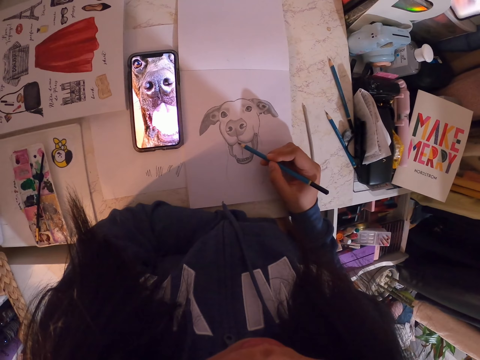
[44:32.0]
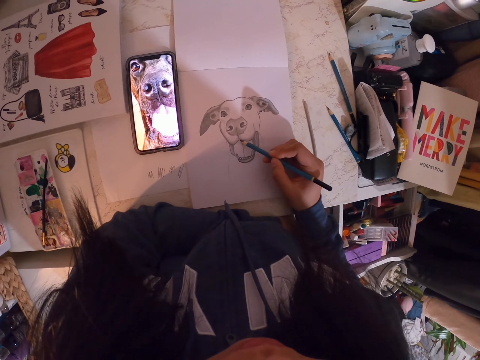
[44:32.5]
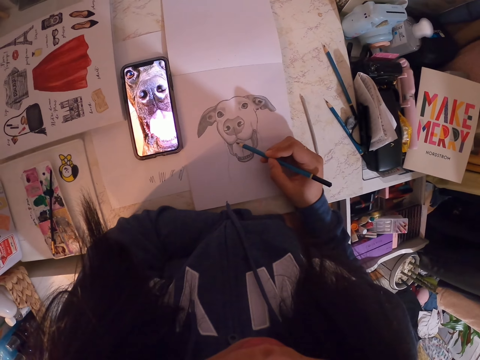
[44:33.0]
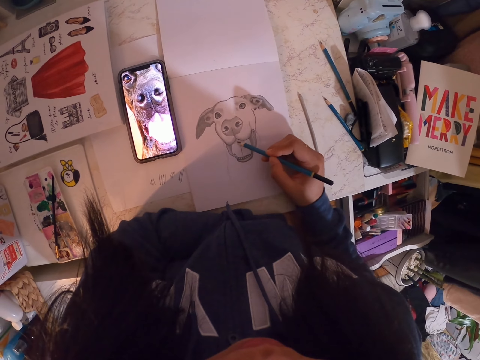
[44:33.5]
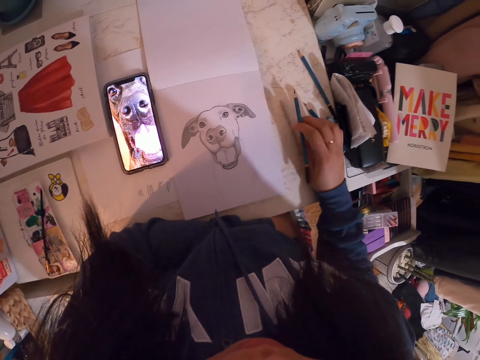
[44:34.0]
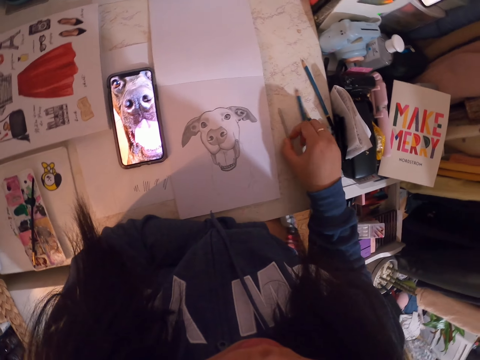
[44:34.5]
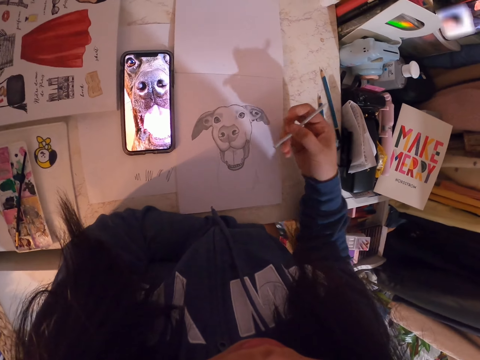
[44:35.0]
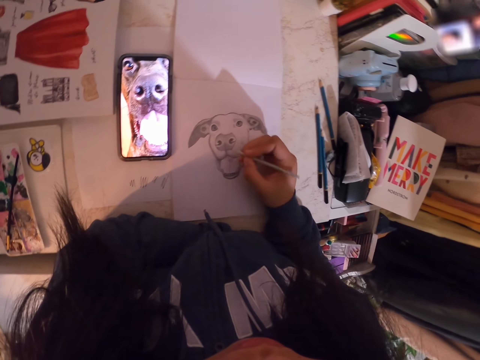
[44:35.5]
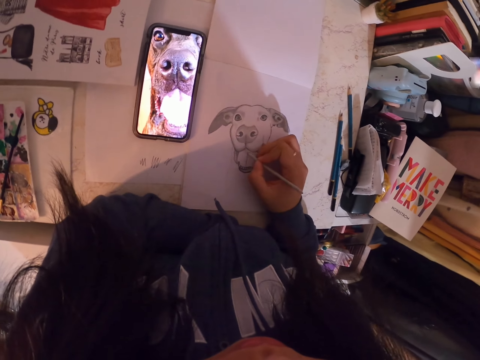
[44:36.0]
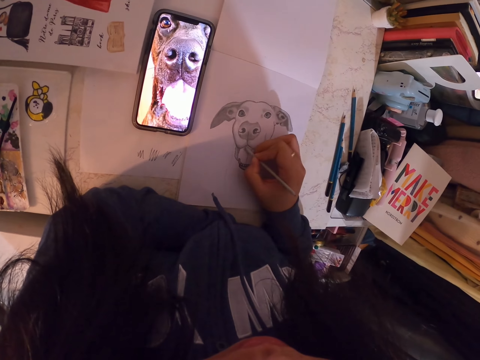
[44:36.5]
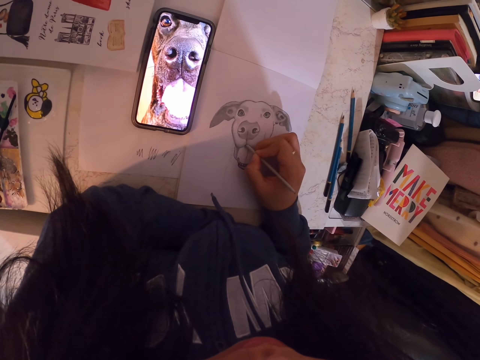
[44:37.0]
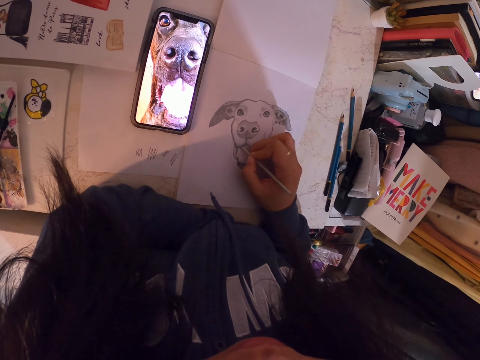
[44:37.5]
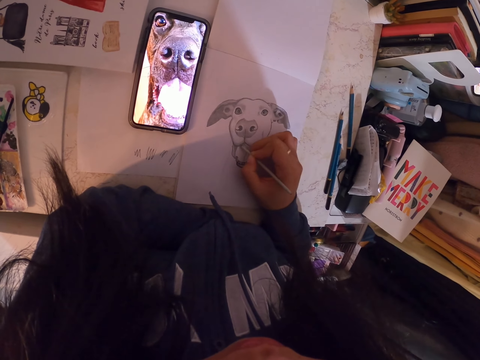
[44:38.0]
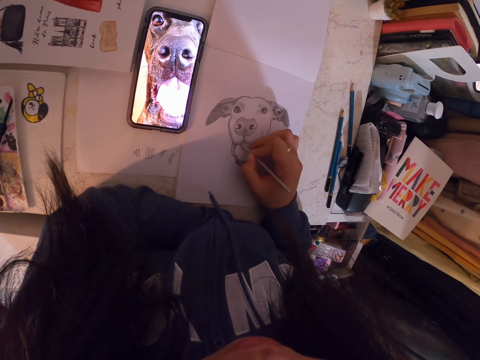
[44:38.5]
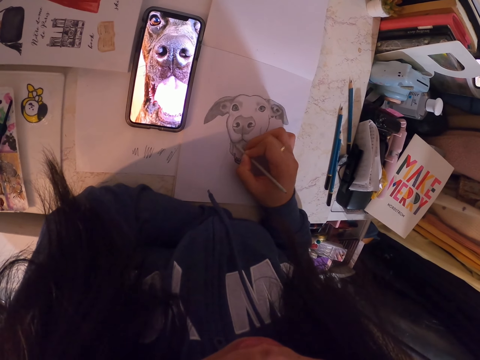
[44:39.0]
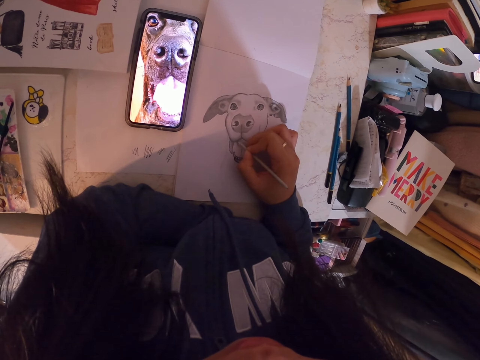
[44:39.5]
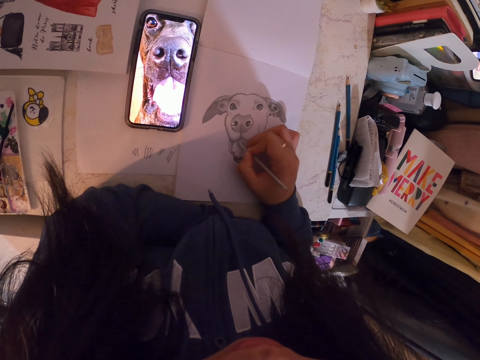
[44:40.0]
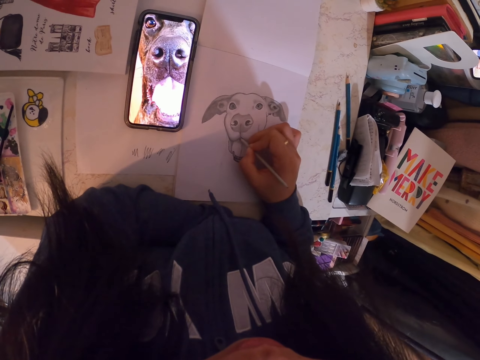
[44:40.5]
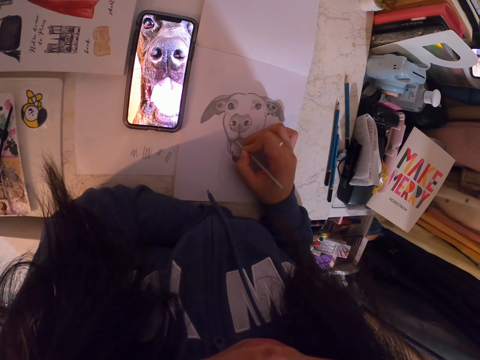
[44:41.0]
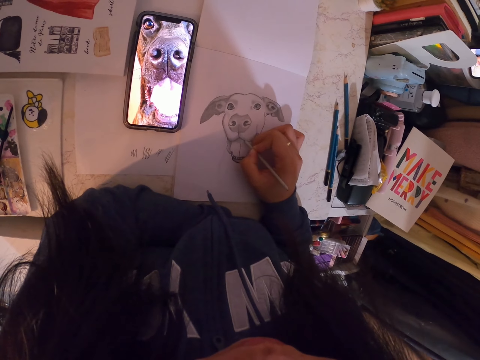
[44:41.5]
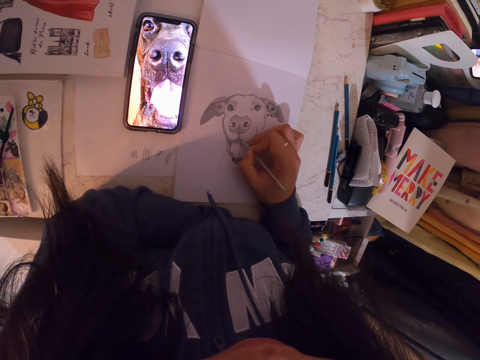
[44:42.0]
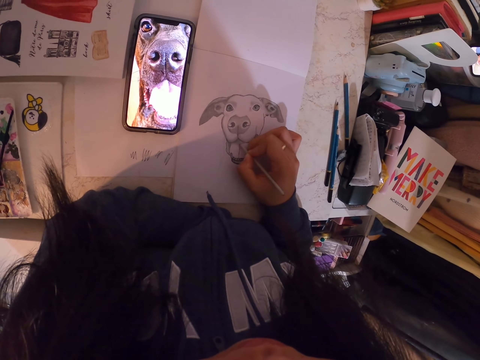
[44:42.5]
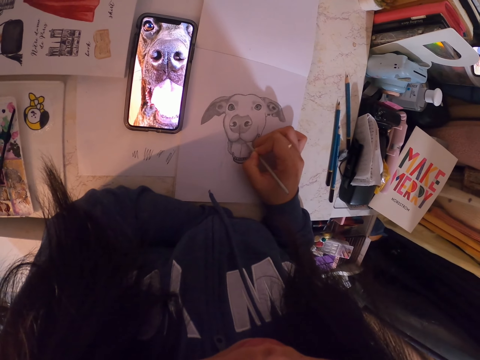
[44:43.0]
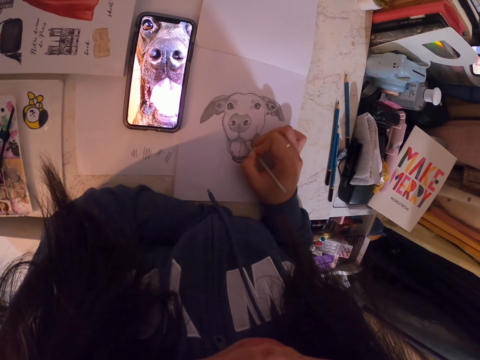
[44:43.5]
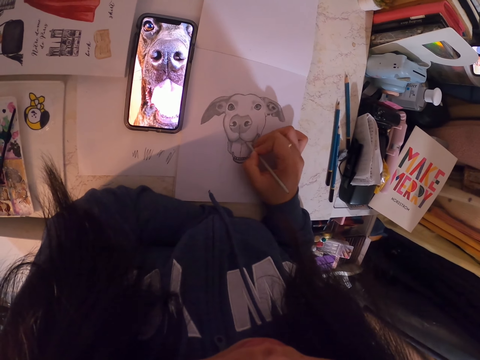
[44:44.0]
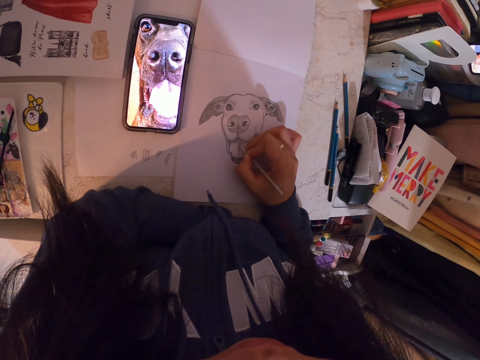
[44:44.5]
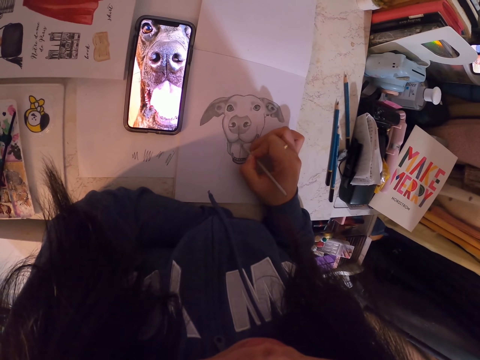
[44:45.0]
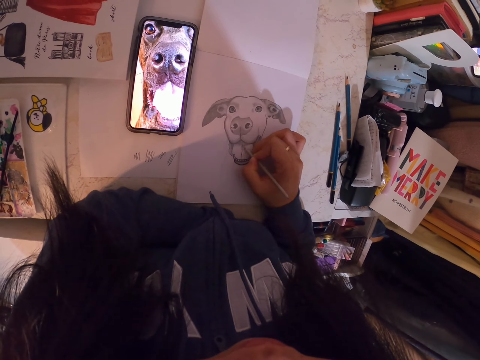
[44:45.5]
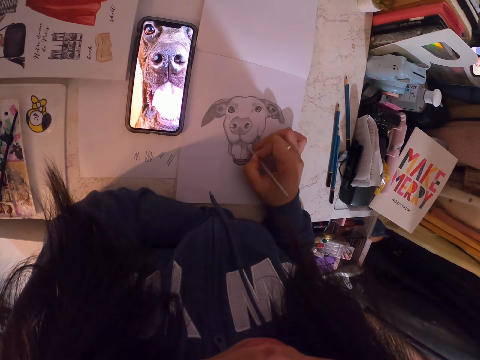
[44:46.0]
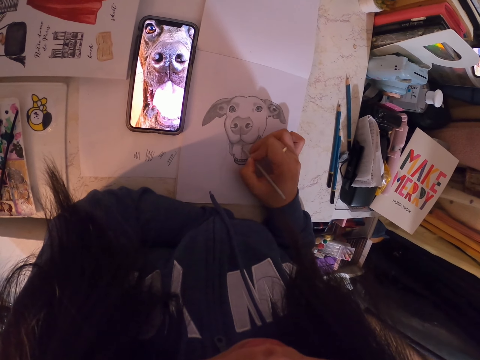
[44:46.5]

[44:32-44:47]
The camera wearer puts down the pencil. They pick up a sketch pen. They draw a sketch with the sketch pen in the book.

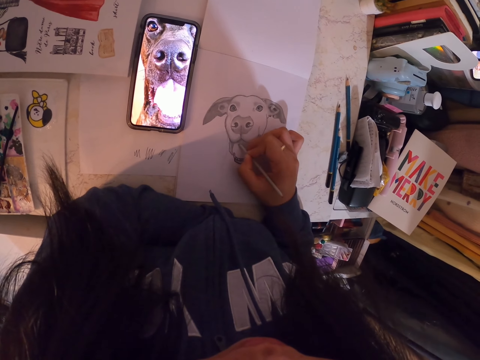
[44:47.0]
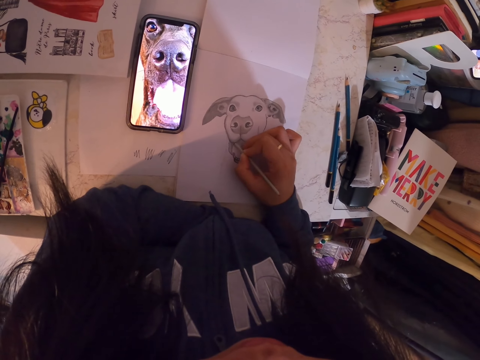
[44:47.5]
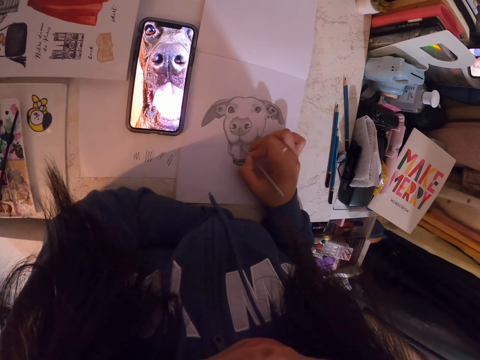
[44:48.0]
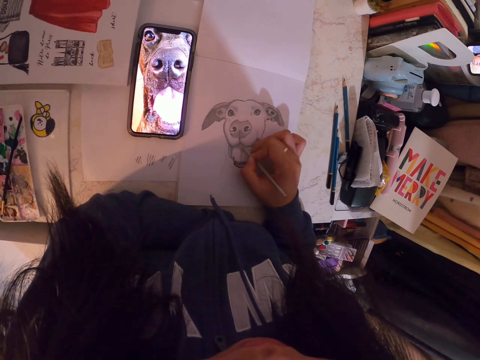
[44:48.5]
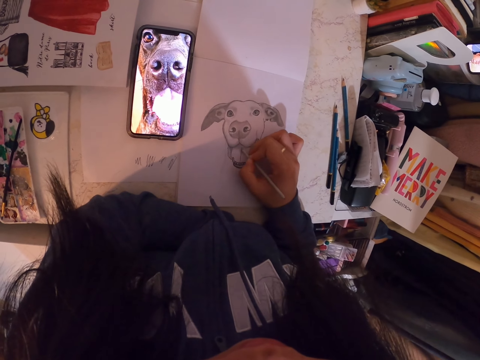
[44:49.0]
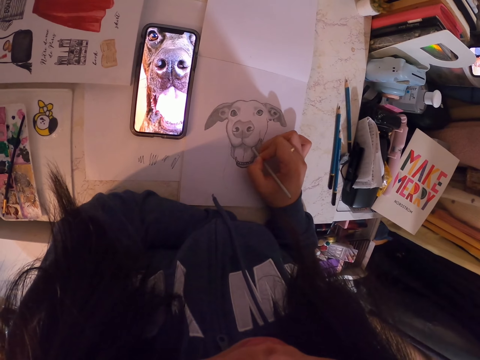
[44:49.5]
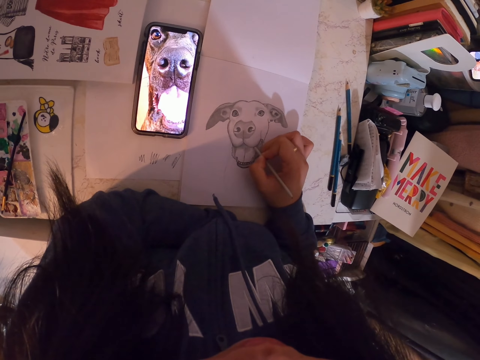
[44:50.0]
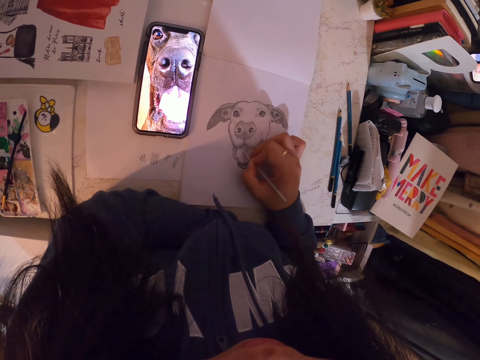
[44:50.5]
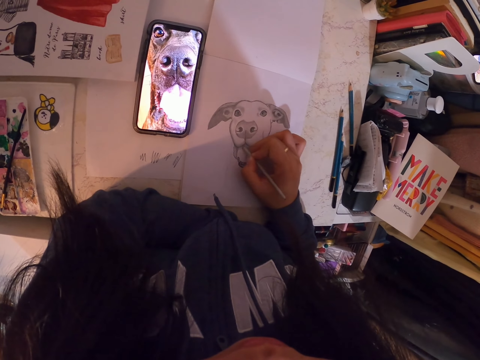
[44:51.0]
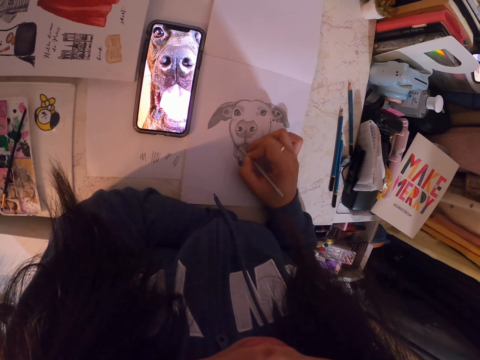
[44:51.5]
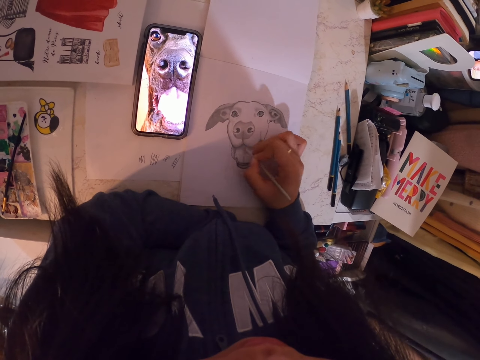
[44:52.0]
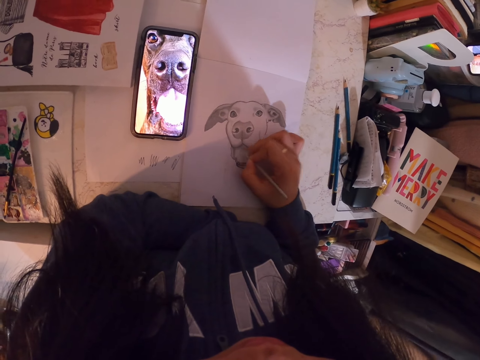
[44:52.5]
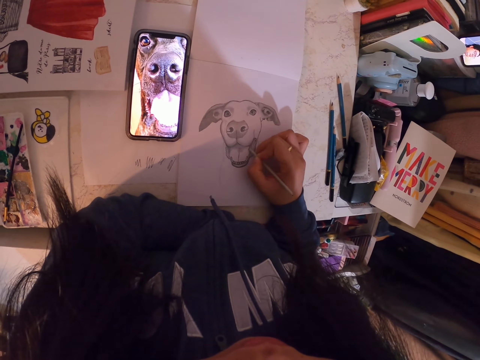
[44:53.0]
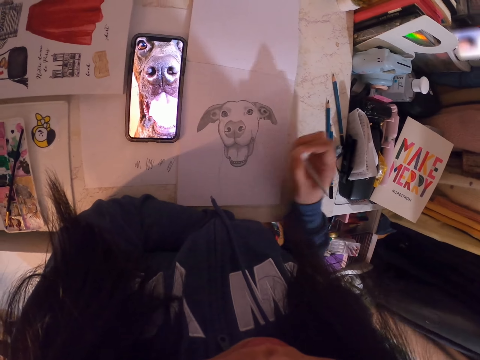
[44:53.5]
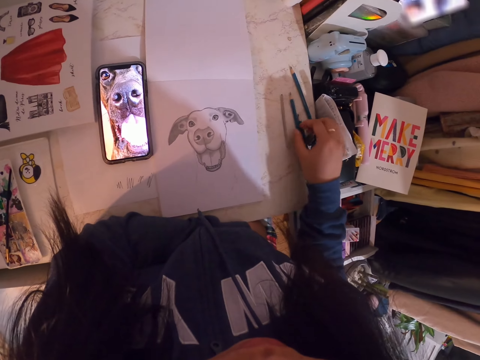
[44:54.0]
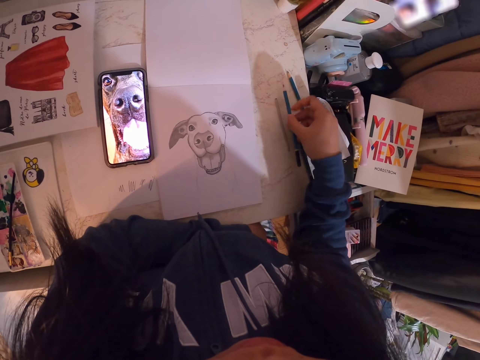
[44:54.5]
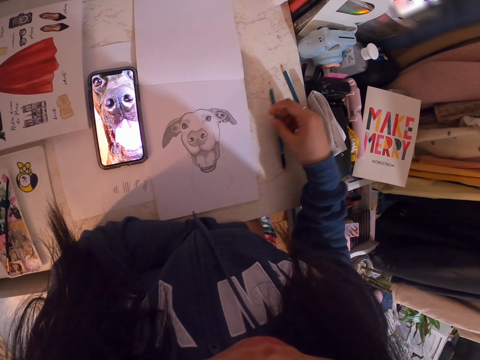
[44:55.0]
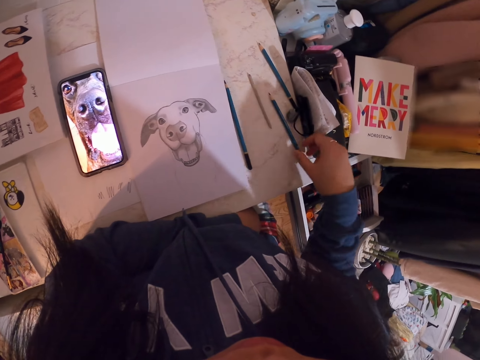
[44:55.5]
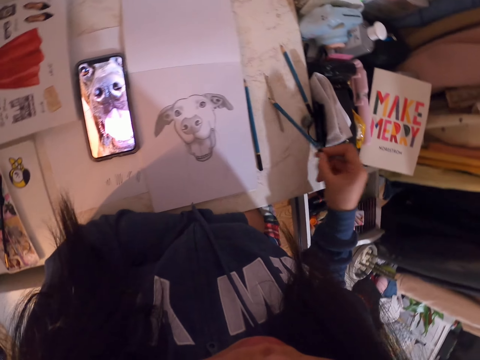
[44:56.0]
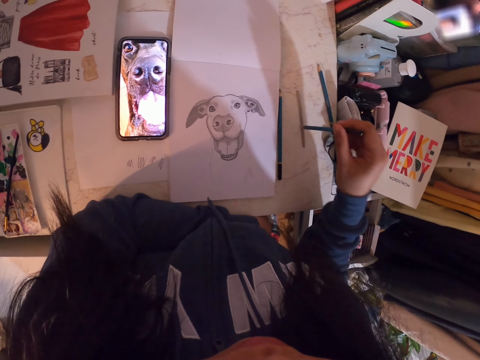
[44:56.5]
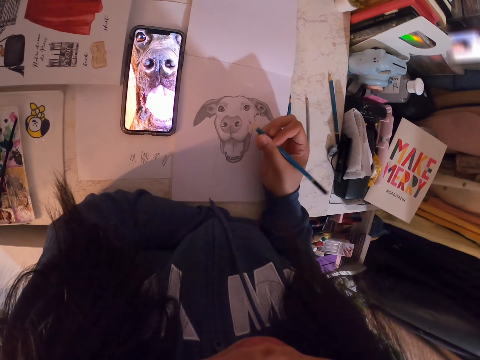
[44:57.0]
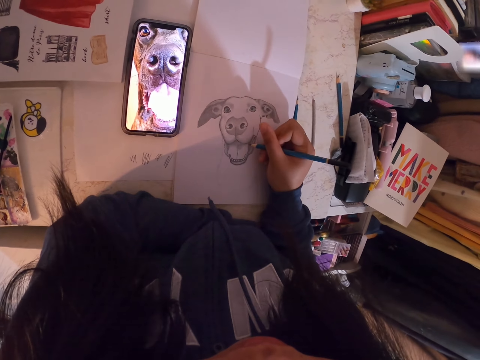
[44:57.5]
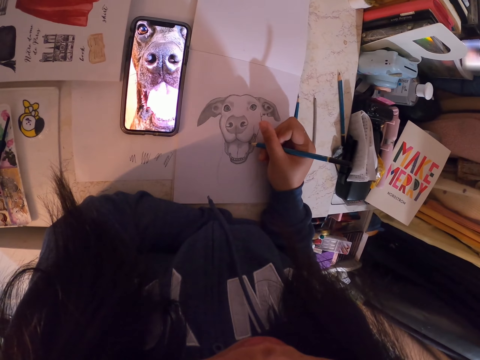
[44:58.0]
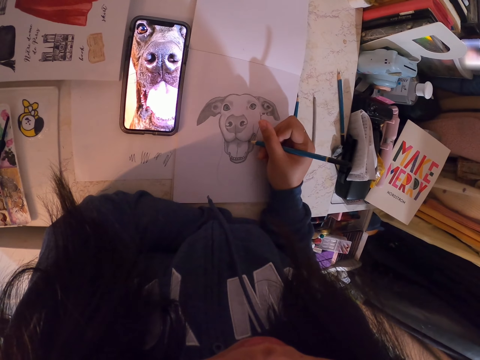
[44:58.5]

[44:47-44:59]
The camera wearer drops the sketch pen. They pick up the pencil. They drop the pencil. They pick up the pencil. They adjust the pencil. They draw the sketch with the pencil in the book.
